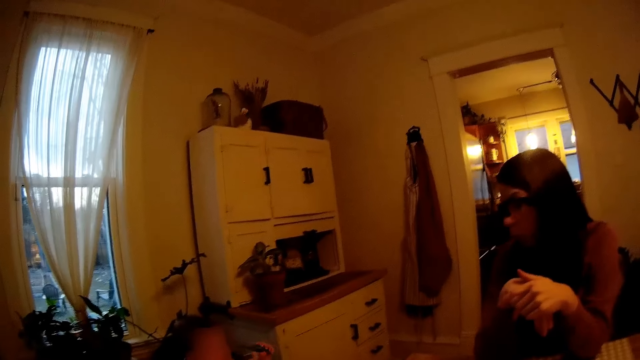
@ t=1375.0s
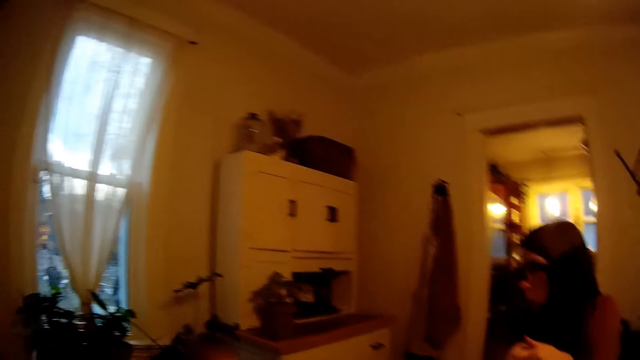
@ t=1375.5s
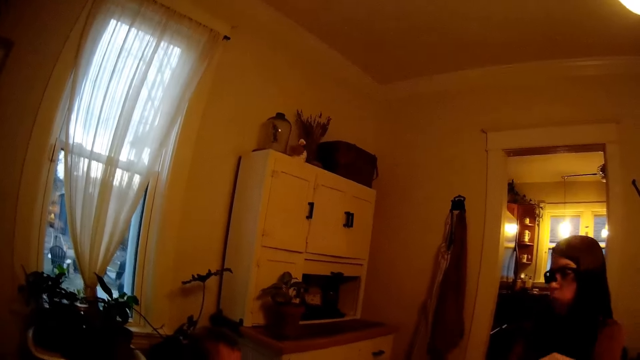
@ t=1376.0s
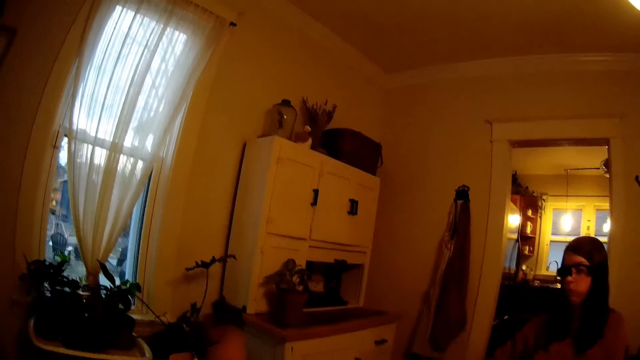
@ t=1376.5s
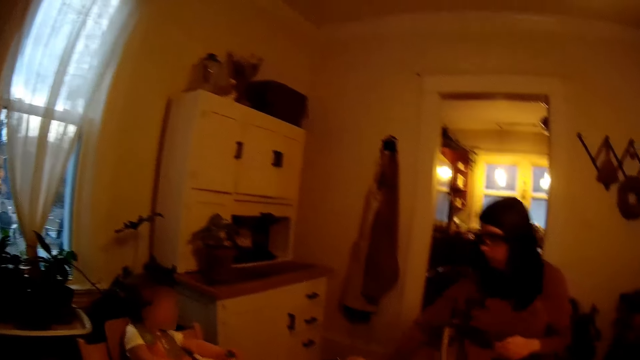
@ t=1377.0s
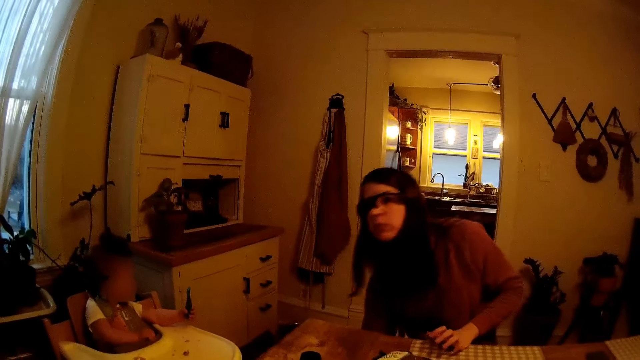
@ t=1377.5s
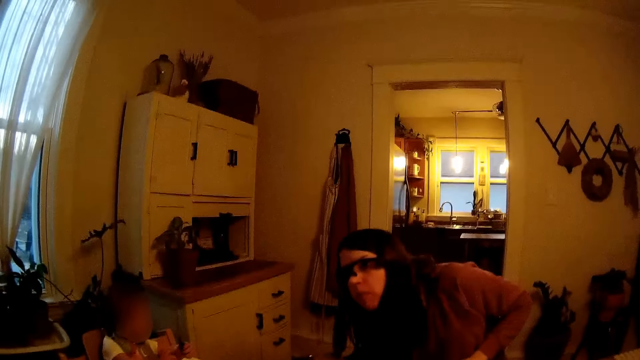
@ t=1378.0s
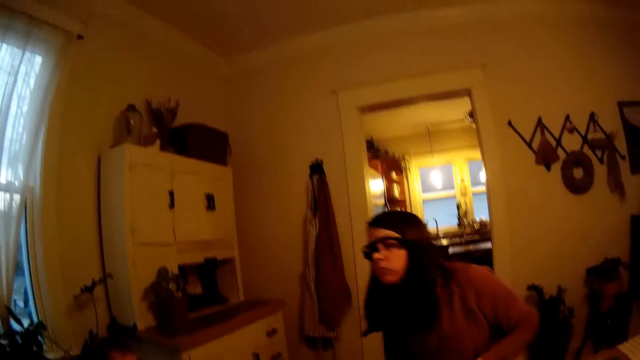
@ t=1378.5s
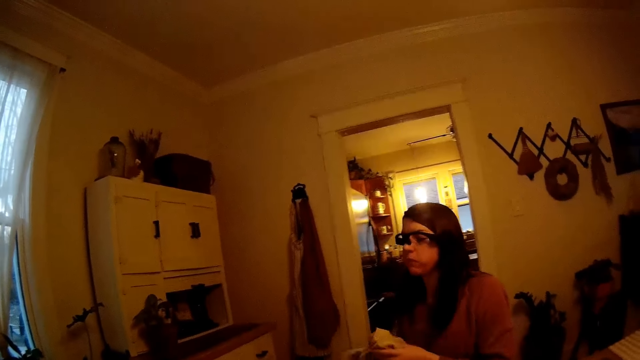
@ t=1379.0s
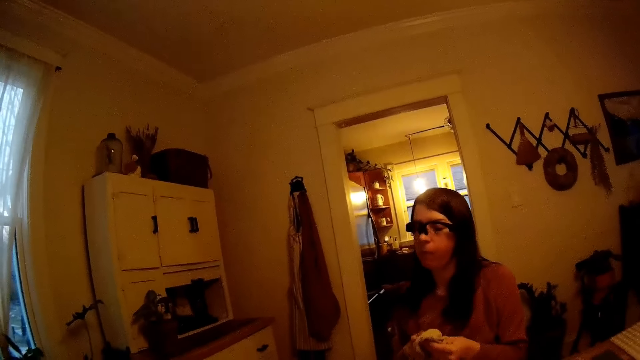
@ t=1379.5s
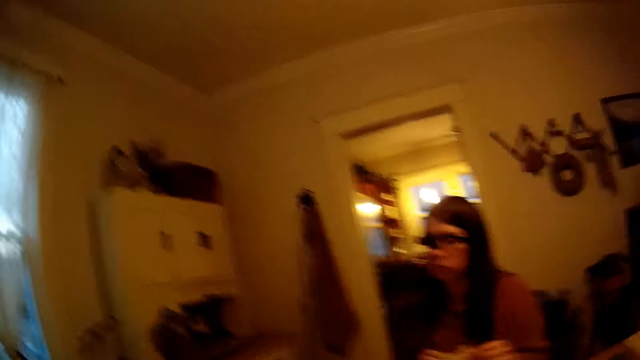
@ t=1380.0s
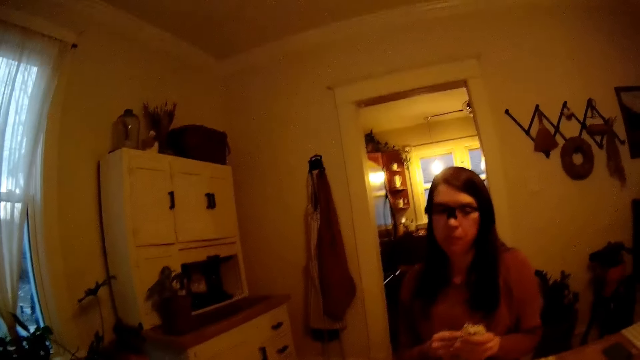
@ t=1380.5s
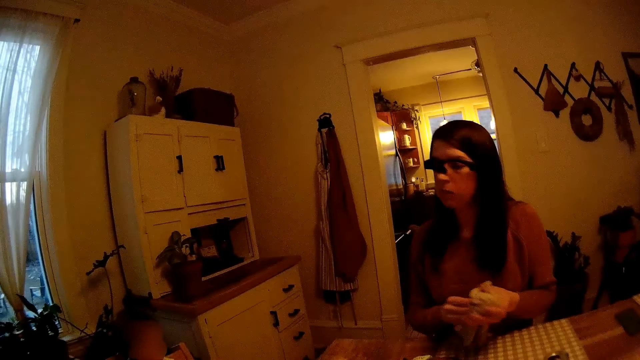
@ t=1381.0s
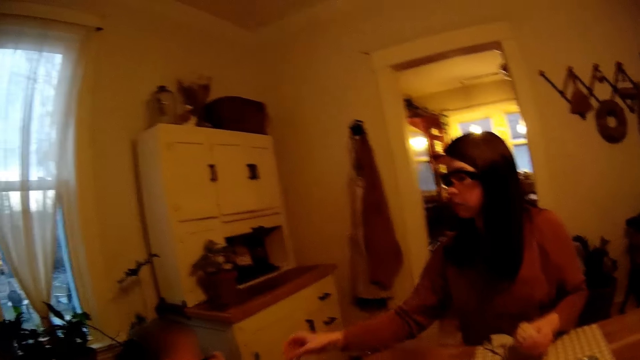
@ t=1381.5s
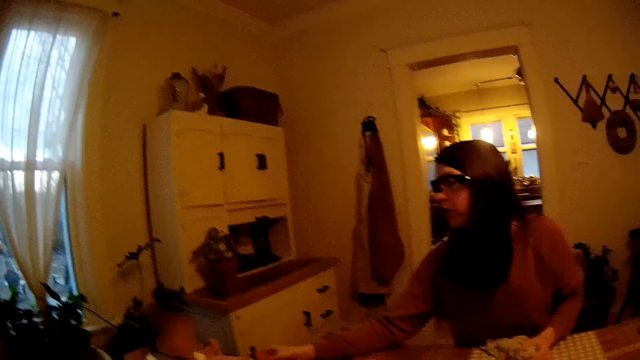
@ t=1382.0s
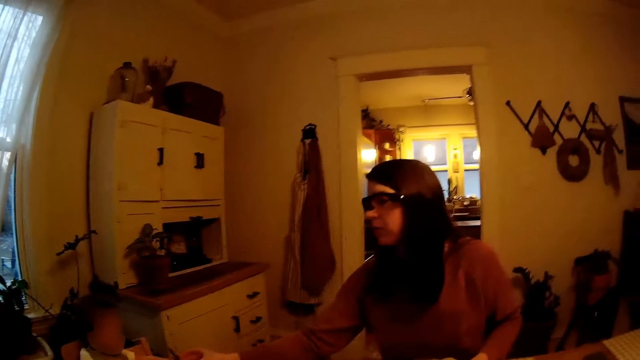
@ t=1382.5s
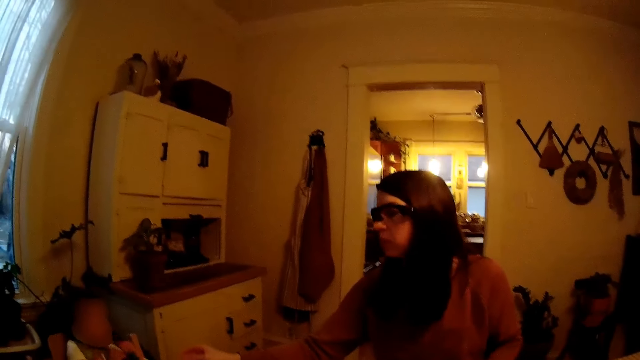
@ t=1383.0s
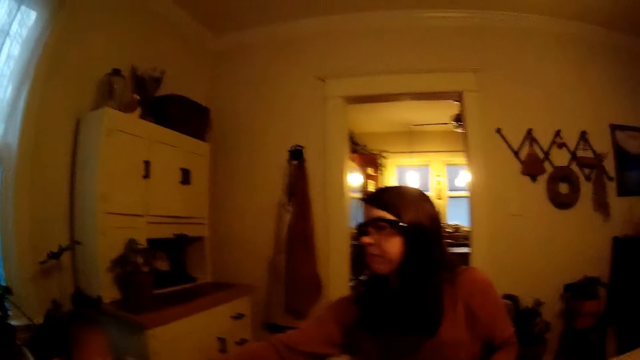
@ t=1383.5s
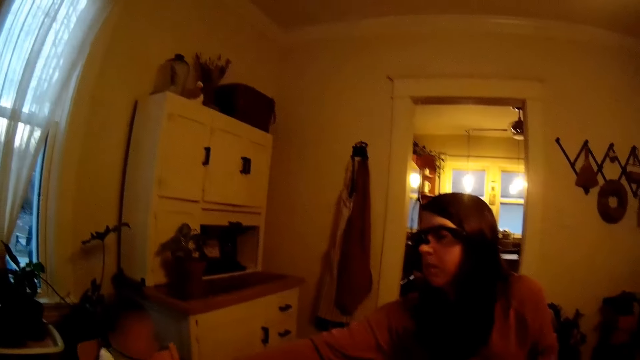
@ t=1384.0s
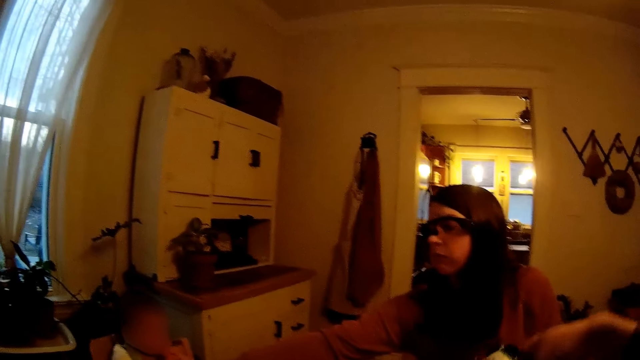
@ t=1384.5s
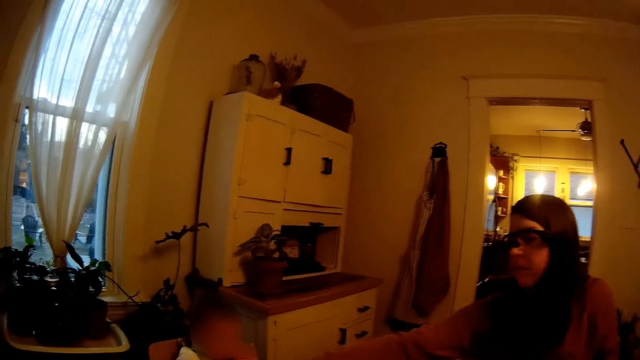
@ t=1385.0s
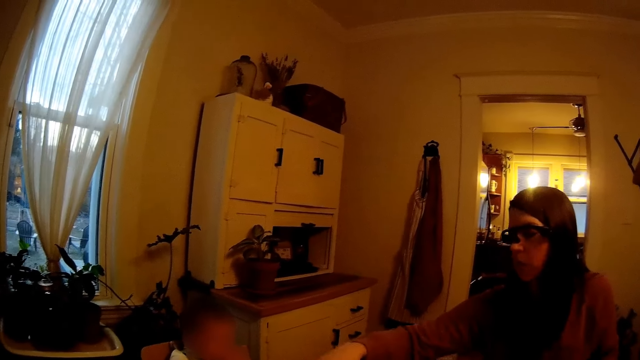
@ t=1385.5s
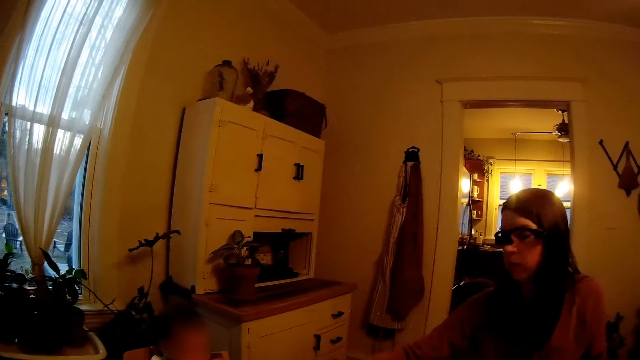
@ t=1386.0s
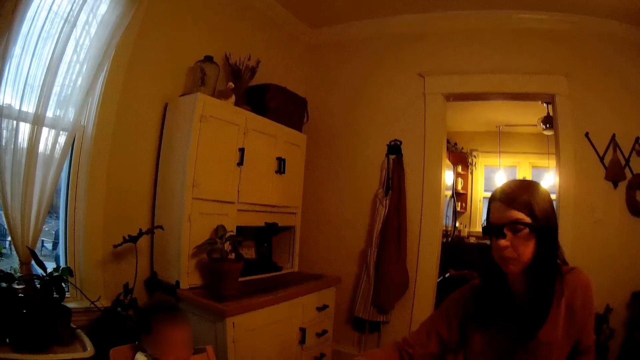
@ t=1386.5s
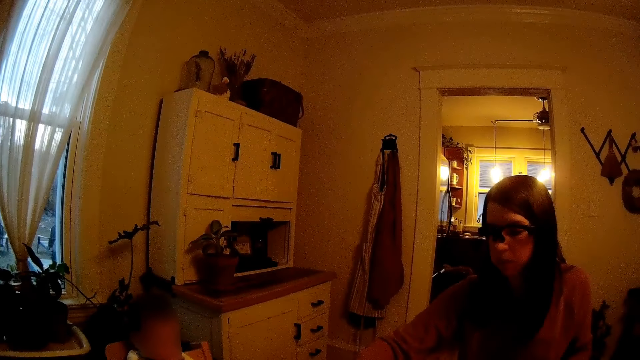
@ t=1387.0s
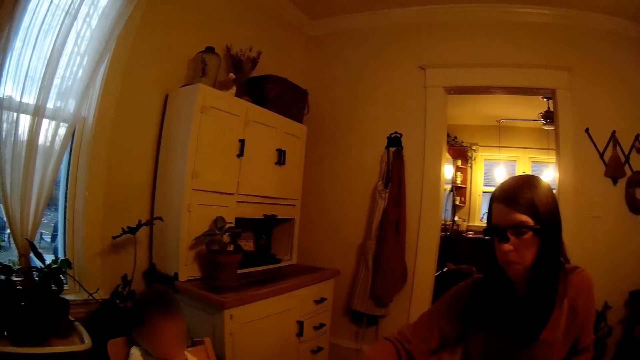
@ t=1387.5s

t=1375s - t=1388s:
The baby removes the spoon from his mouth with his left hand. The woman picks up a towel from the floor with her right hand. The woman places her left hand on the table. The woman wipes her hands with the towel. The woman holds the towel in her left hand. The woman places her left hand on the table. The woman touches the baby with her right hand. The camera wearer puts his right hand in the pack of chips on the table.

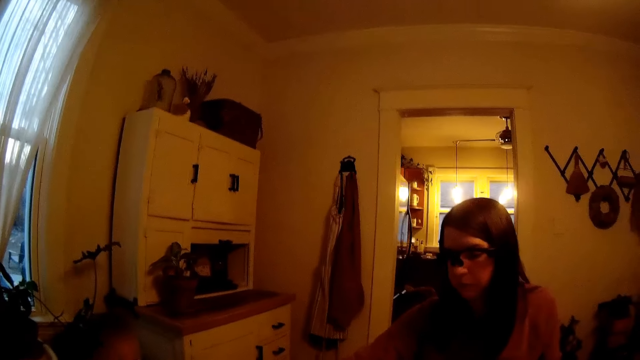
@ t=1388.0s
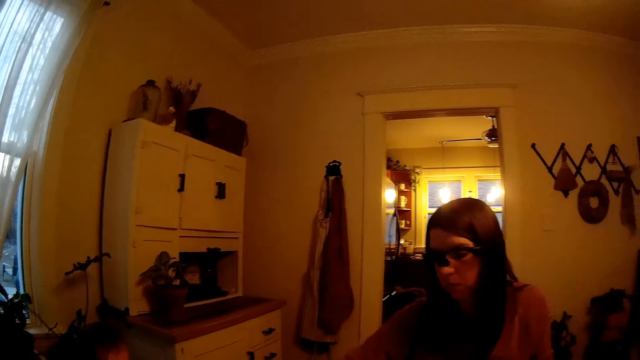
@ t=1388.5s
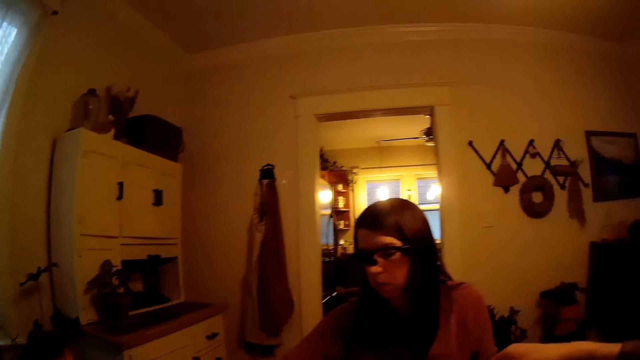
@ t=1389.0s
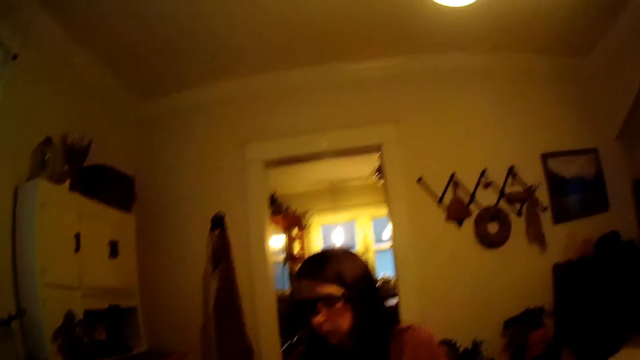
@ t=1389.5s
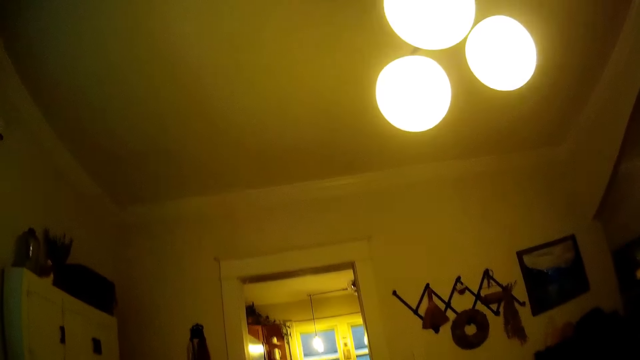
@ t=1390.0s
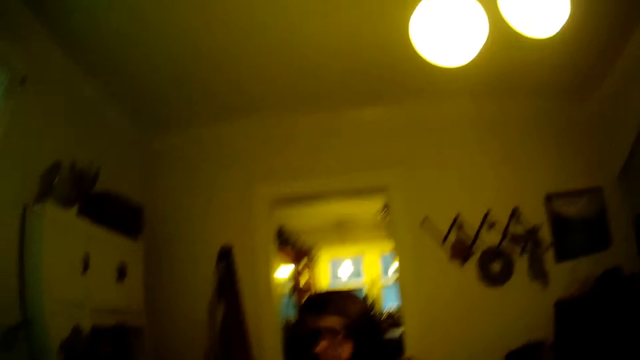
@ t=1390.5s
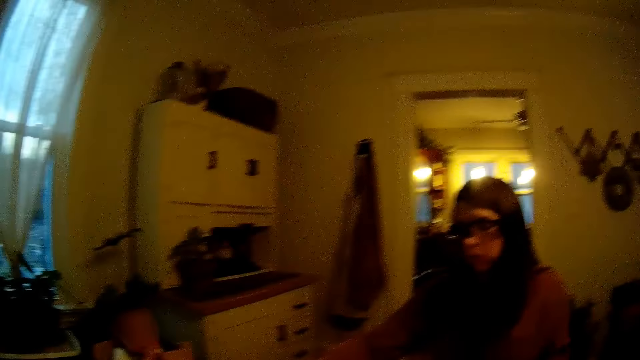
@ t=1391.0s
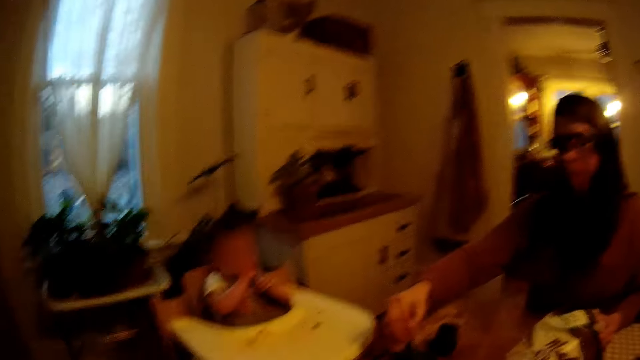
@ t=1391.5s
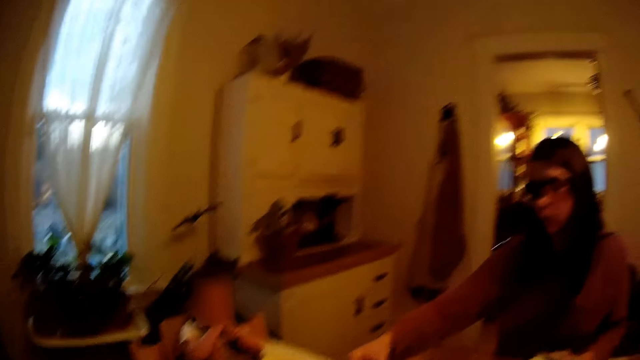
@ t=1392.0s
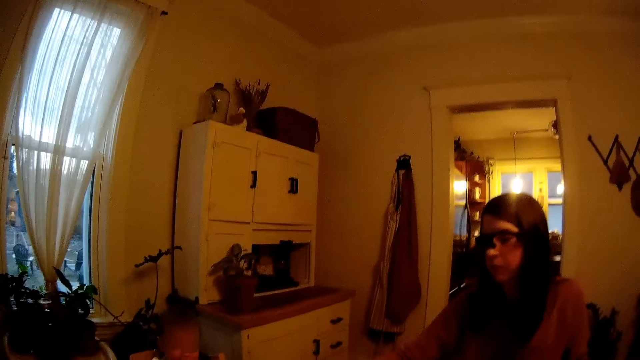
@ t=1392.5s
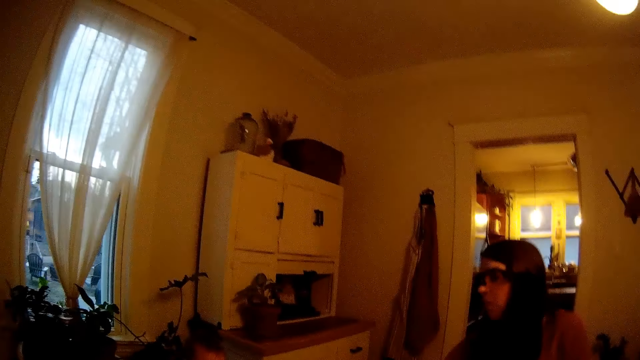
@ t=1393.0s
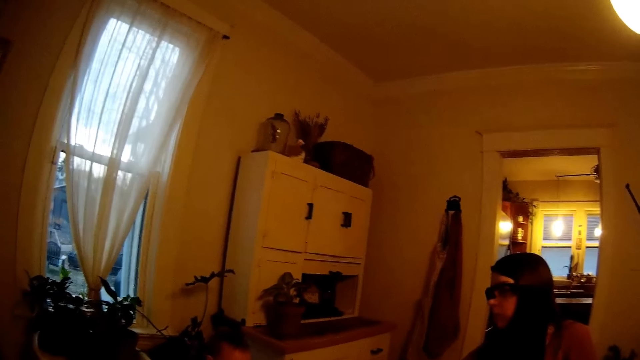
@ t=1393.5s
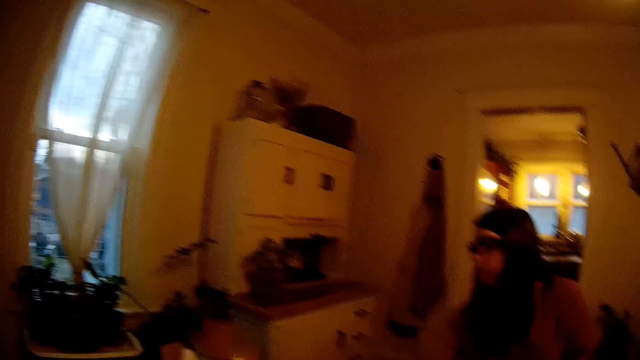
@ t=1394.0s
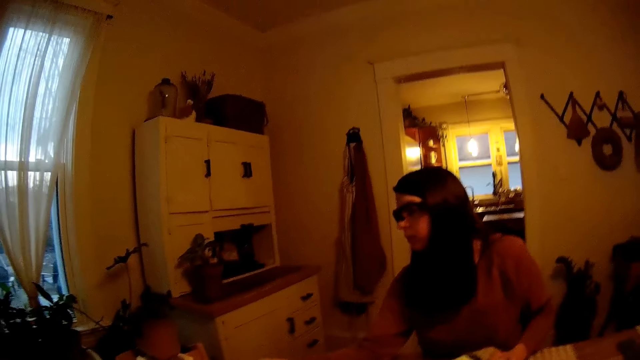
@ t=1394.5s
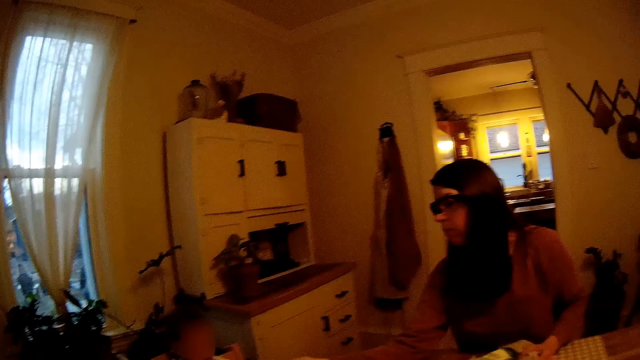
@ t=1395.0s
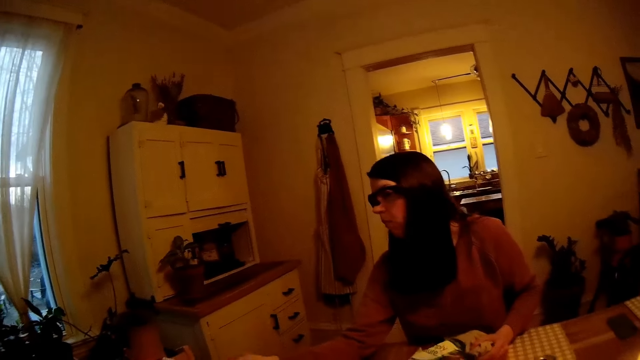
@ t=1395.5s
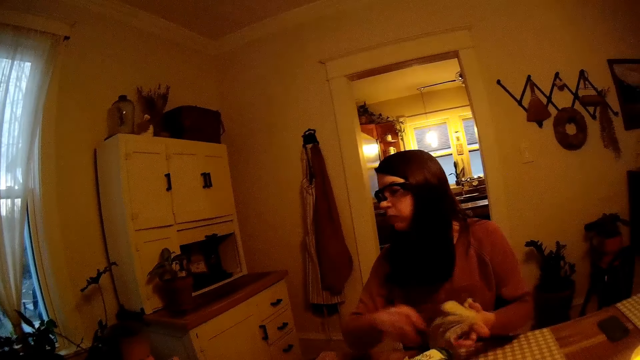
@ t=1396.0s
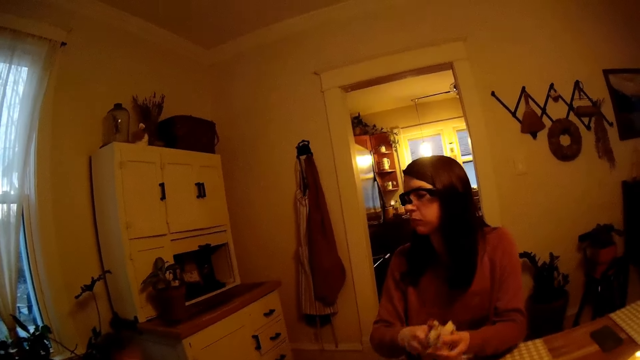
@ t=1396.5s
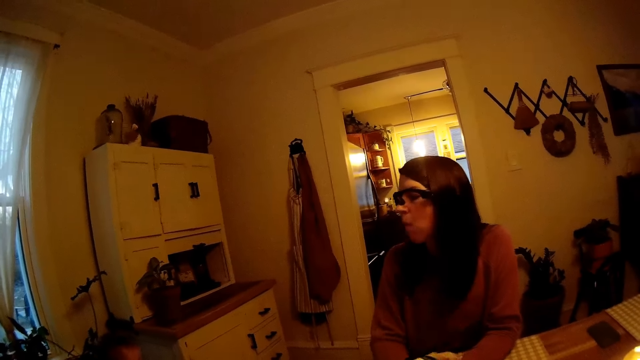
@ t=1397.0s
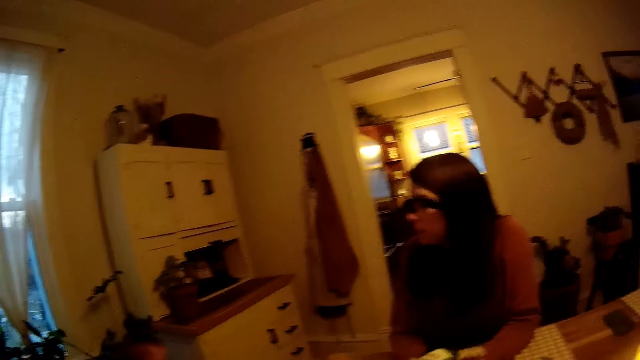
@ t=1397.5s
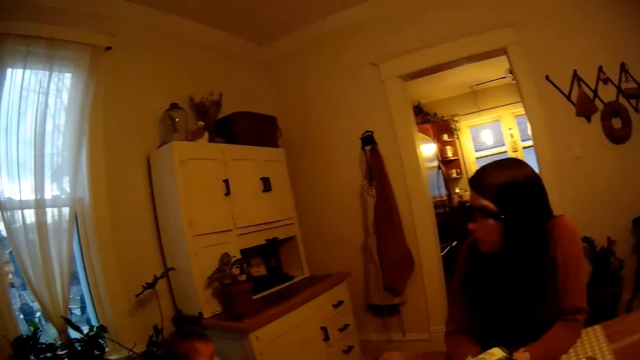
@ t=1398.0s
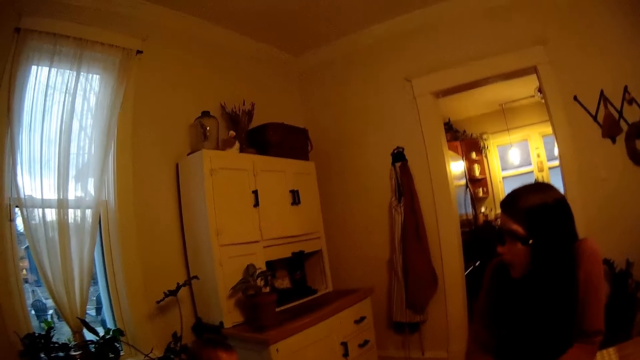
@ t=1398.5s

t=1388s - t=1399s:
The woman scoops cereal from a bowl on the table with a spoon in her right hand. The woman wipes her right hand with the towel in her left hand. The woman places both hands on the table.
